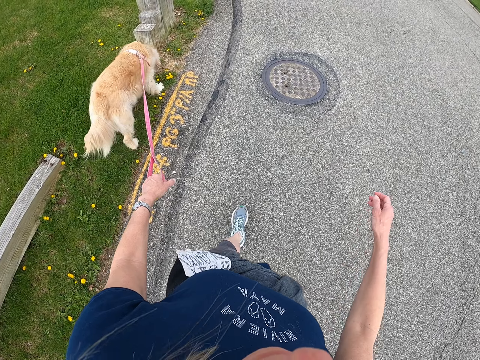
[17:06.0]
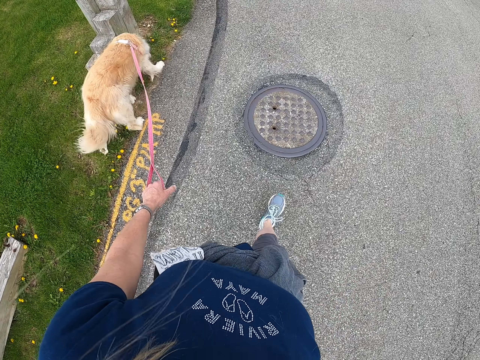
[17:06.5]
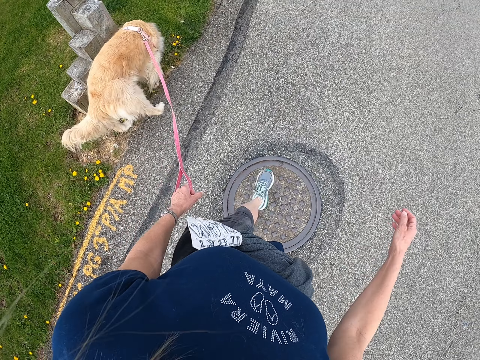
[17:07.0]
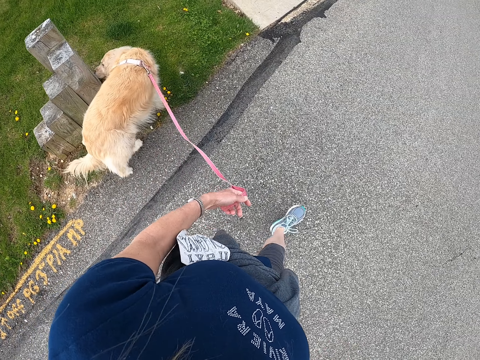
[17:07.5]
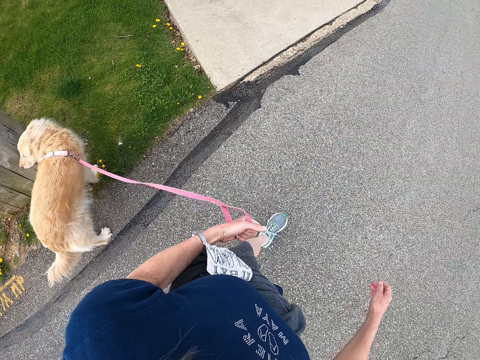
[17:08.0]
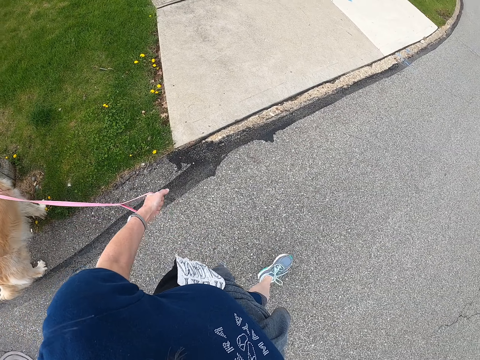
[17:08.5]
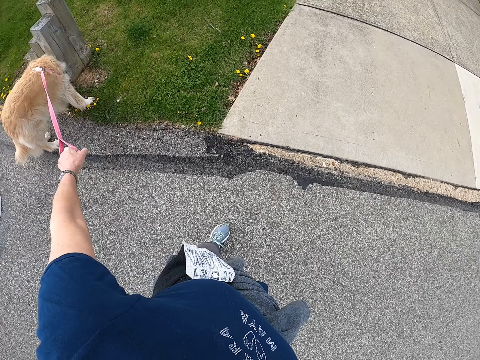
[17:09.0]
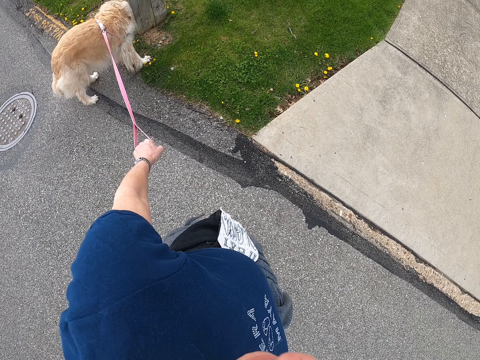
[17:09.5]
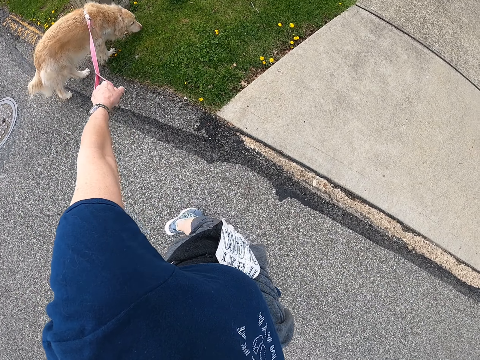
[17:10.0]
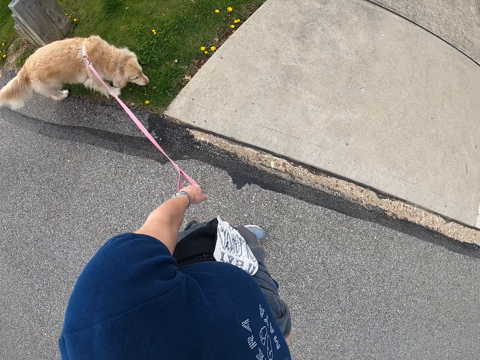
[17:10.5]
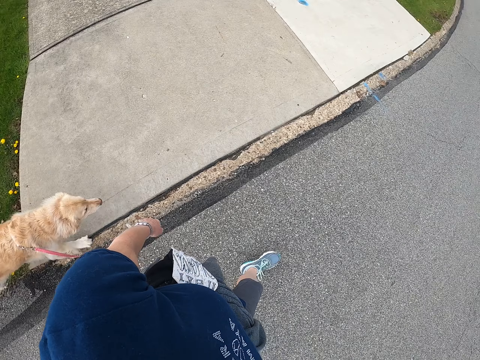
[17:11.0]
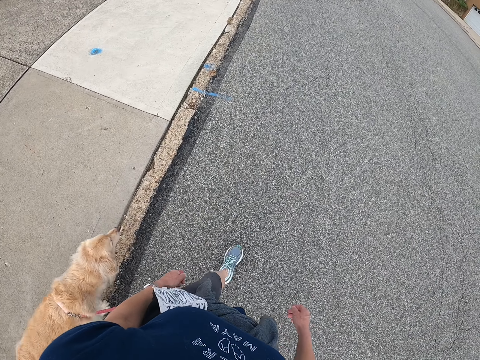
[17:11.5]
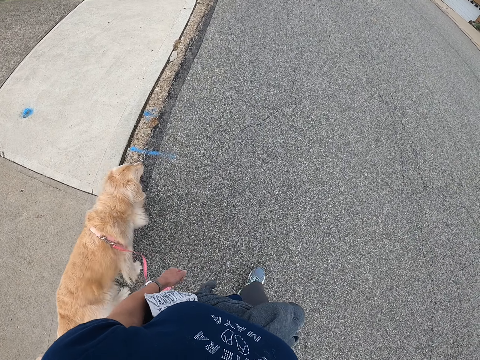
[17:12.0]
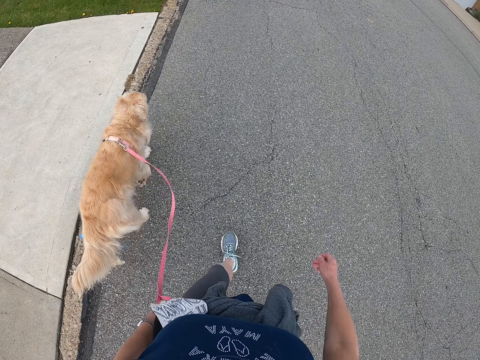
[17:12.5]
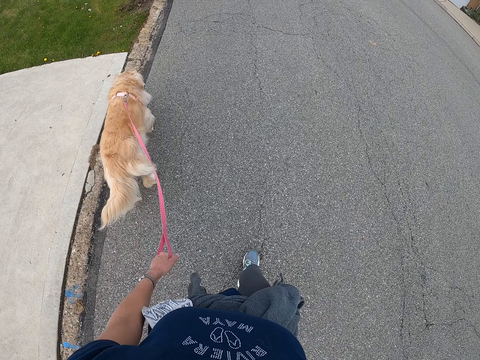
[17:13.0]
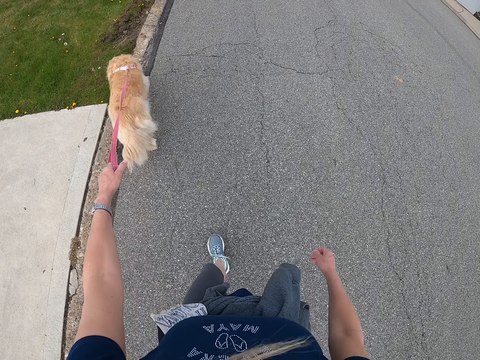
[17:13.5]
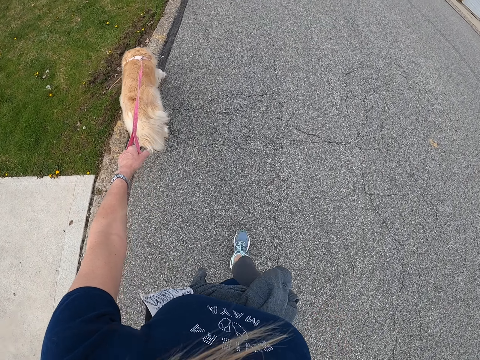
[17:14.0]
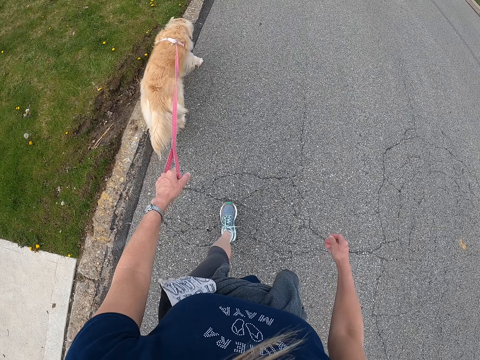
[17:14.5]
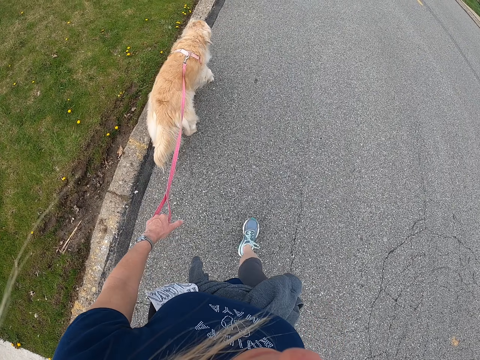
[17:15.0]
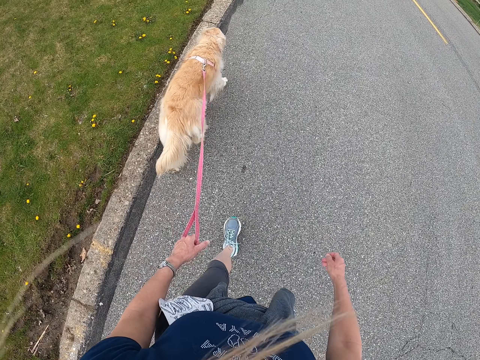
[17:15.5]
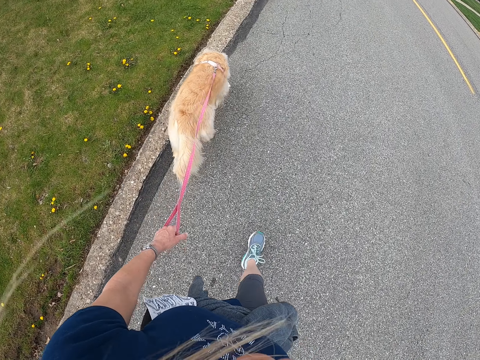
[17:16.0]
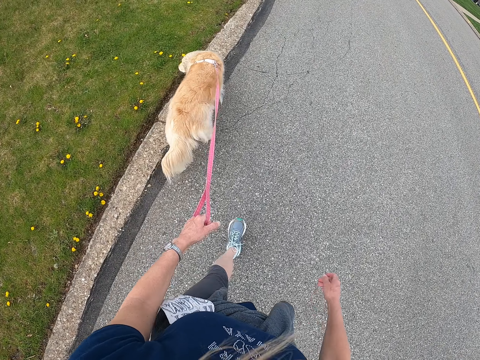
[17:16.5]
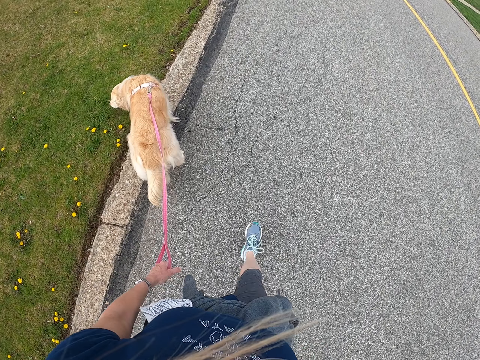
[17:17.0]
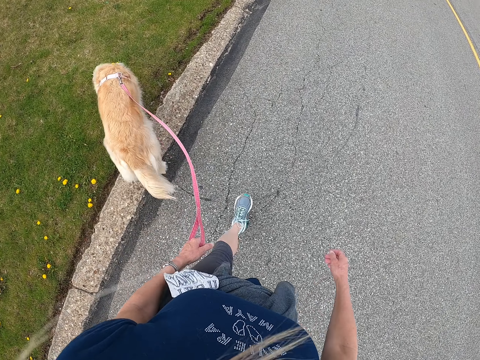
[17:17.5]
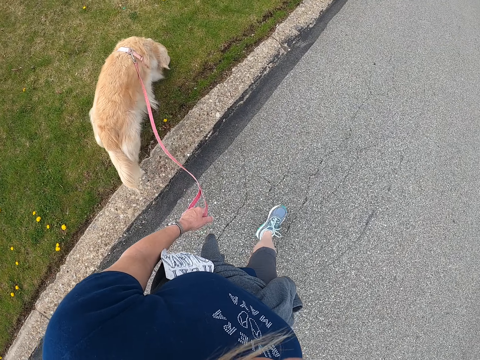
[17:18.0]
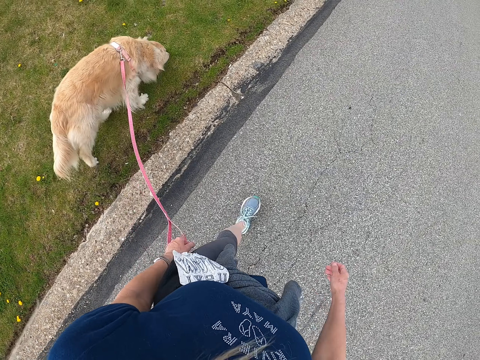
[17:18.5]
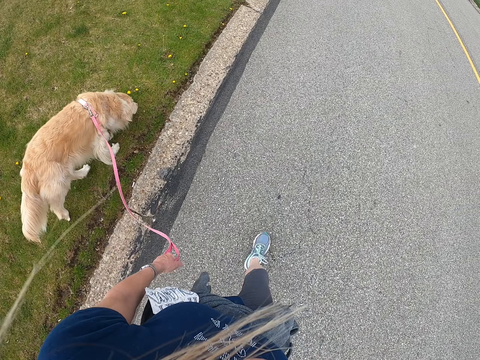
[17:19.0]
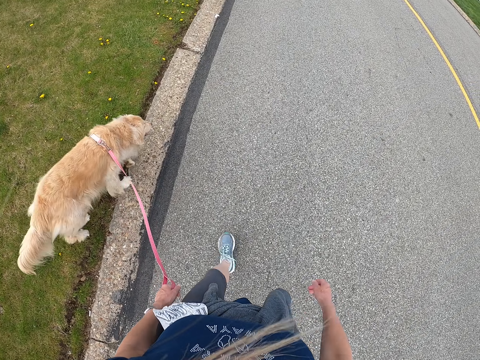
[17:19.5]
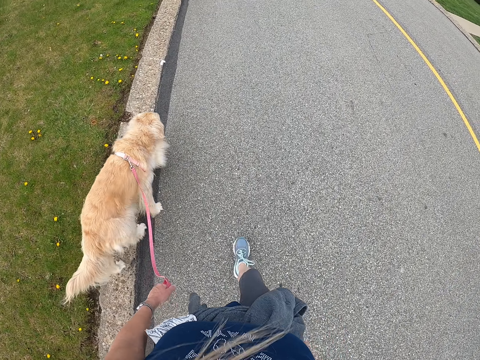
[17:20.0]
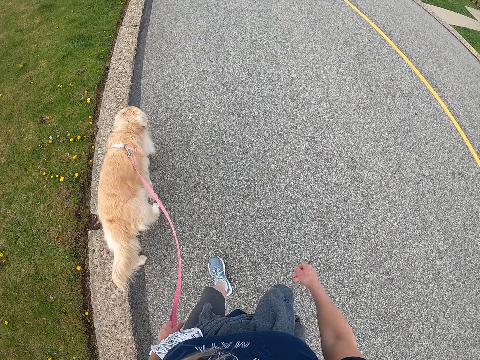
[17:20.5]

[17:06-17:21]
The camera wearer pulls the dog with the harness. They walk on a road.

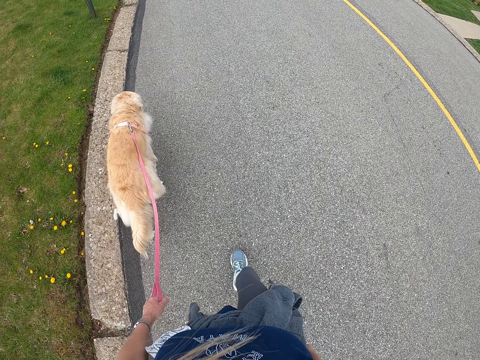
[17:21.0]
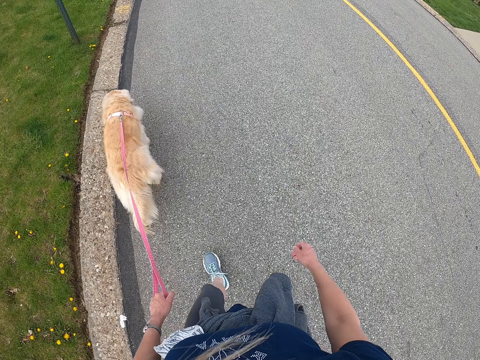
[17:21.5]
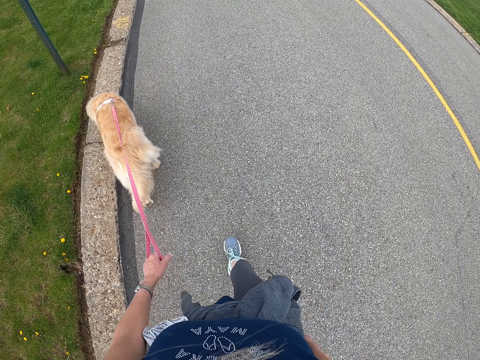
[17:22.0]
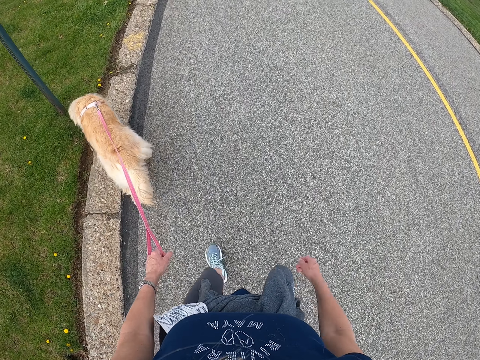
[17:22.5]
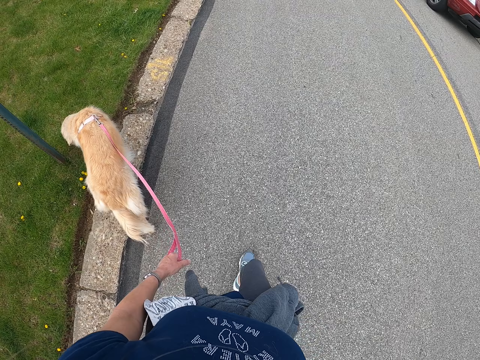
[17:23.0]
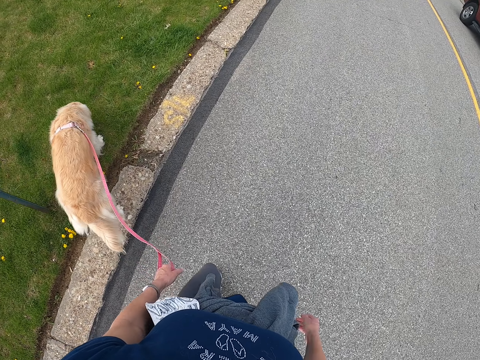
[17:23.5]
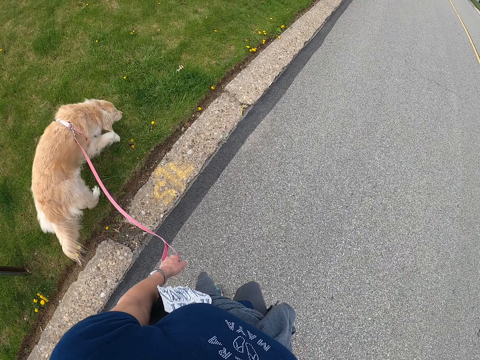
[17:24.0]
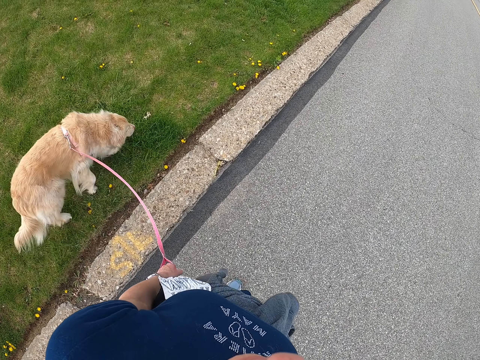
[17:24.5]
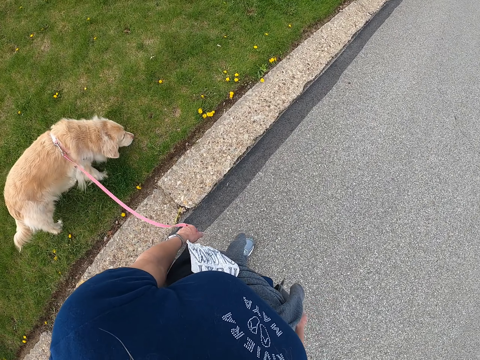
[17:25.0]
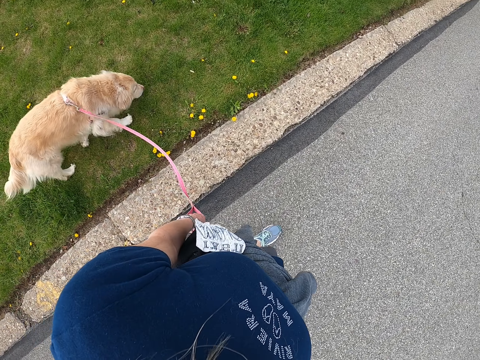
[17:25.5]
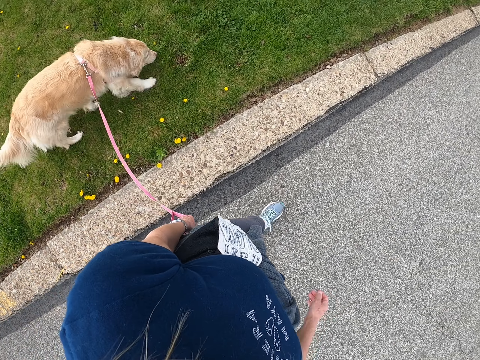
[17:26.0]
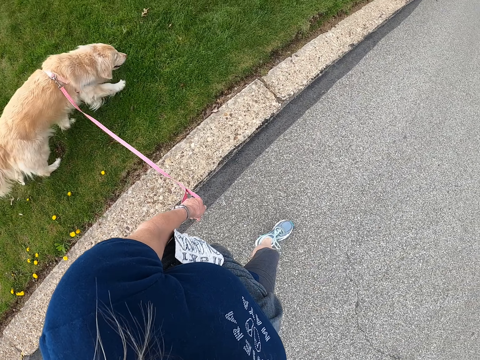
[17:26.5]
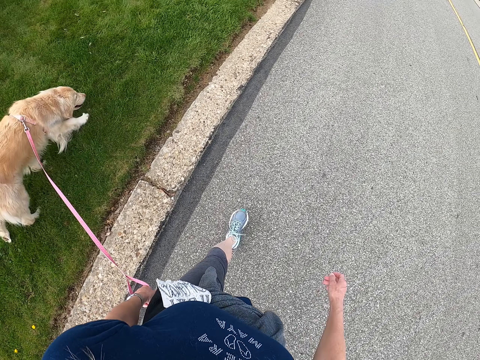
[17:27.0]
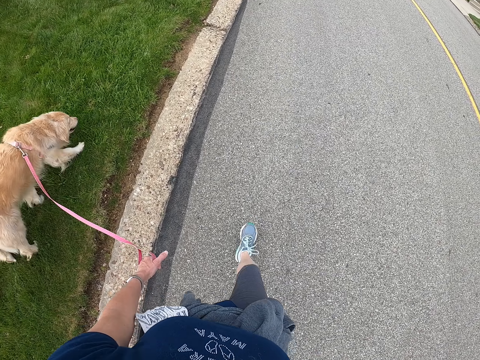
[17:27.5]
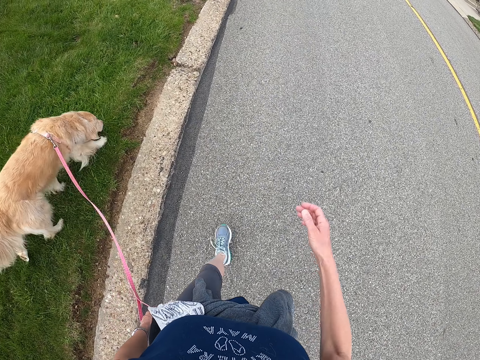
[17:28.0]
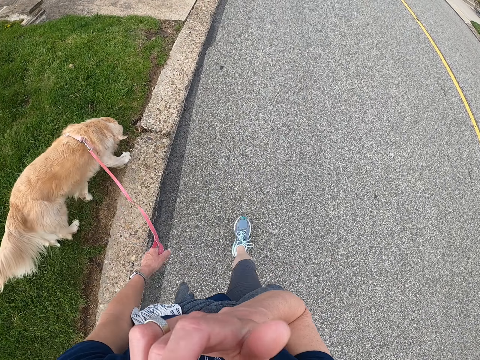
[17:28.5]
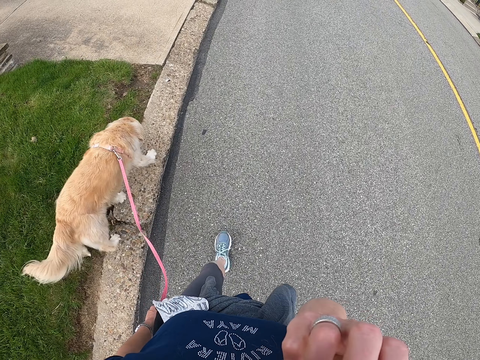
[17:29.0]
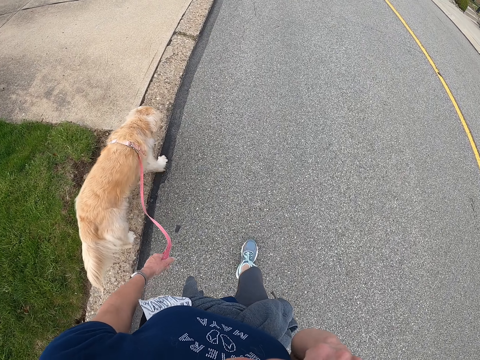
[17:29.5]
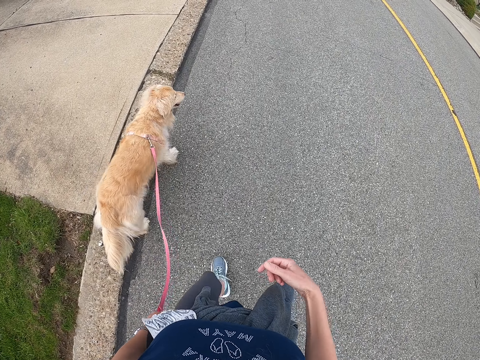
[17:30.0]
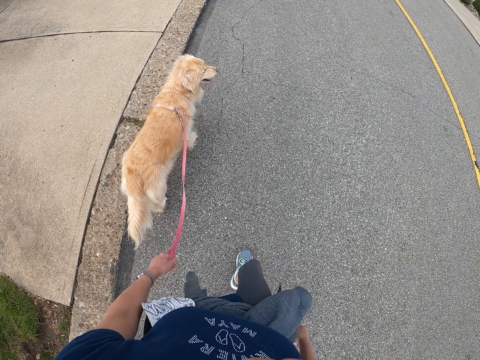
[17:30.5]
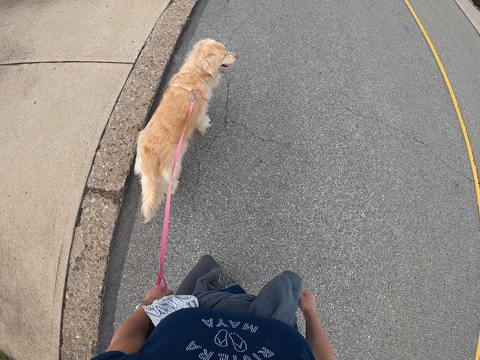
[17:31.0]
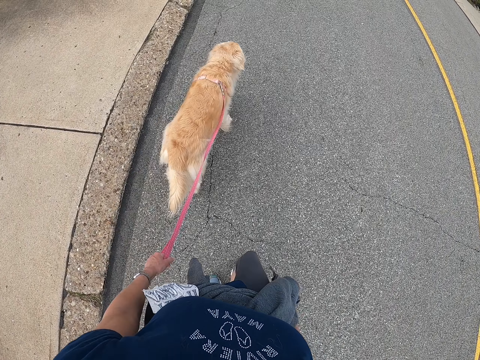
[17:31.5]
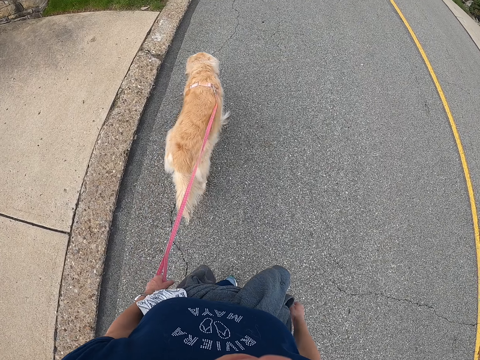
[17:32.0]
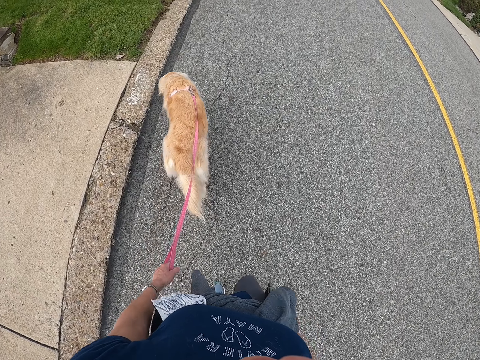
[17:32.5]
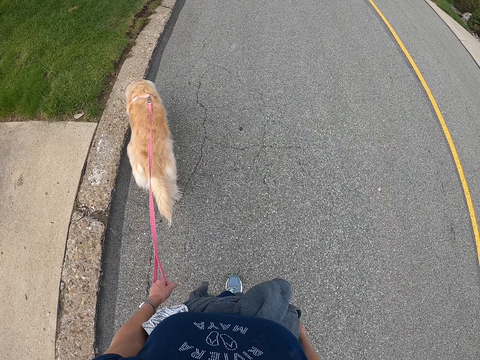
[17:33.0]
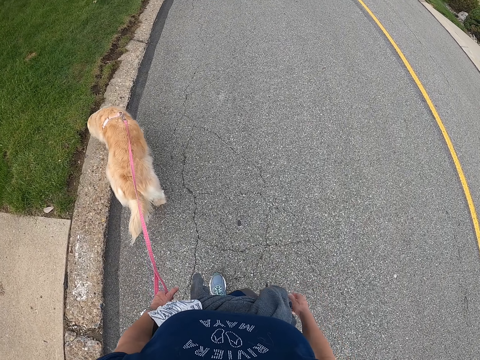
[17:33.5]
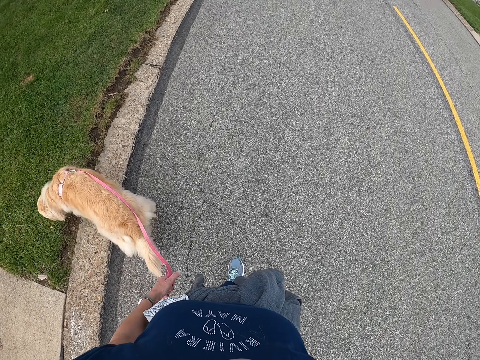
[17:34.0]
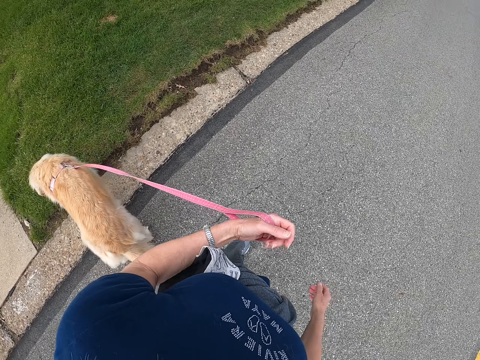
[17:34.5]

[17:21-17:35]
The camera wearer touches her face with the hand. She lowers a hand. She walks on a road.
